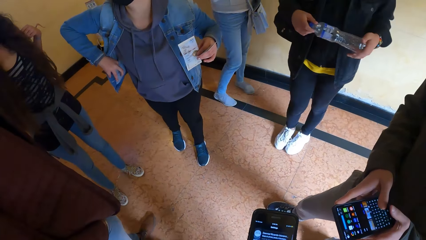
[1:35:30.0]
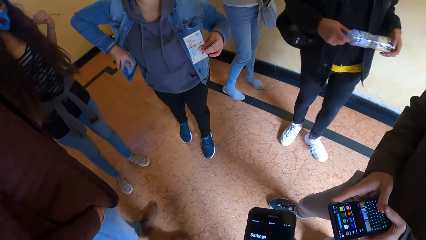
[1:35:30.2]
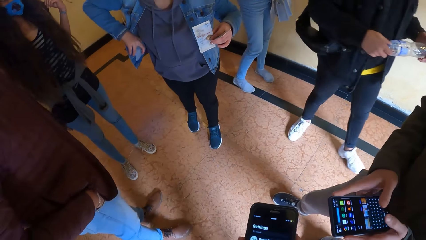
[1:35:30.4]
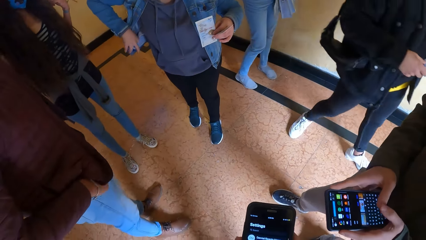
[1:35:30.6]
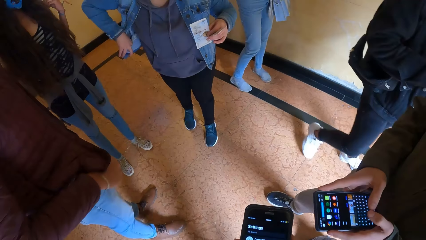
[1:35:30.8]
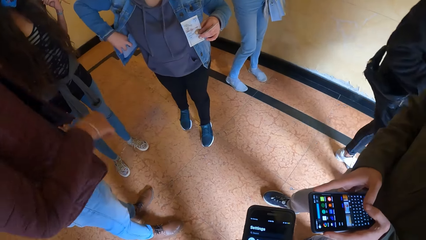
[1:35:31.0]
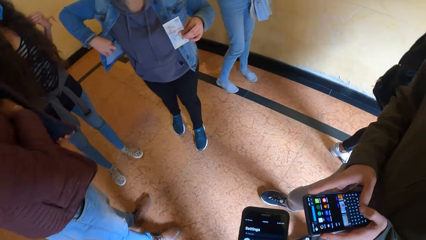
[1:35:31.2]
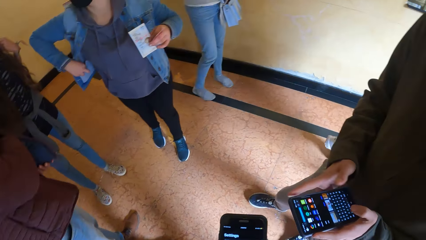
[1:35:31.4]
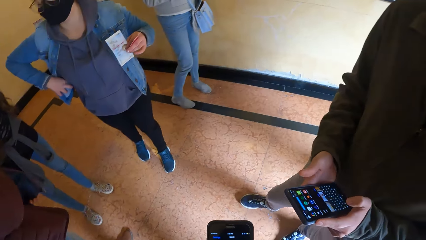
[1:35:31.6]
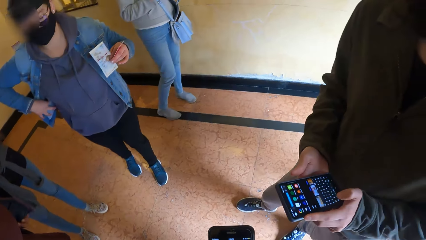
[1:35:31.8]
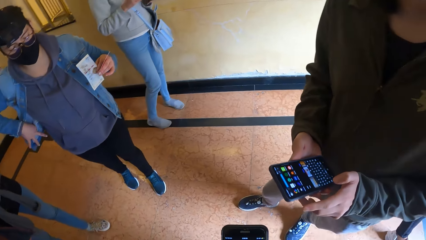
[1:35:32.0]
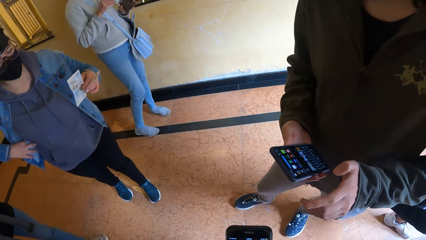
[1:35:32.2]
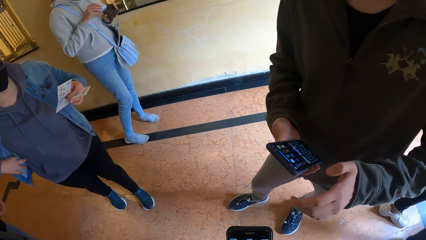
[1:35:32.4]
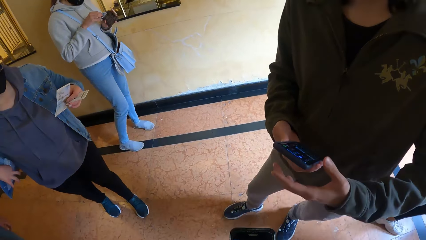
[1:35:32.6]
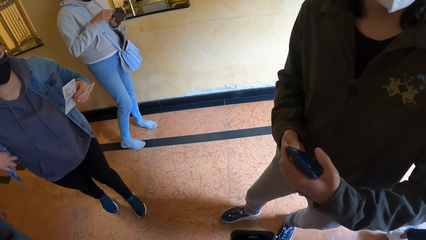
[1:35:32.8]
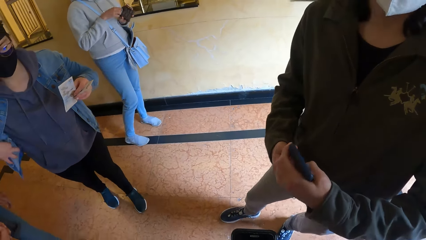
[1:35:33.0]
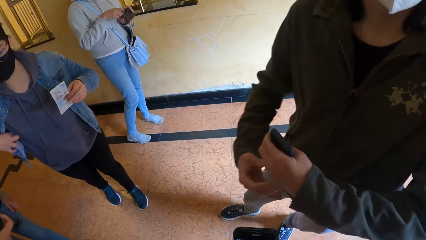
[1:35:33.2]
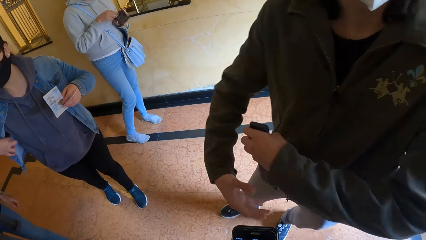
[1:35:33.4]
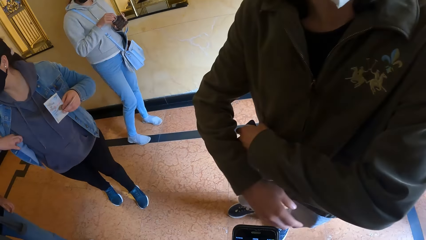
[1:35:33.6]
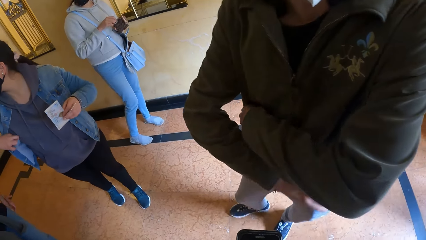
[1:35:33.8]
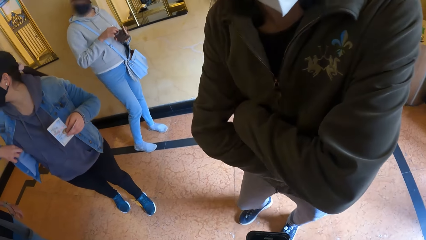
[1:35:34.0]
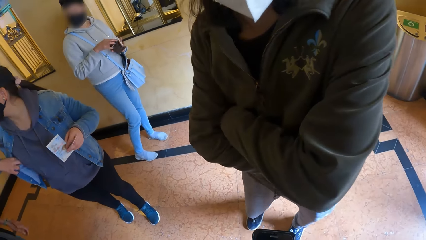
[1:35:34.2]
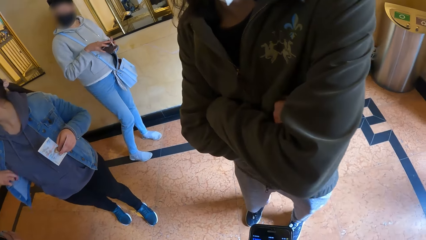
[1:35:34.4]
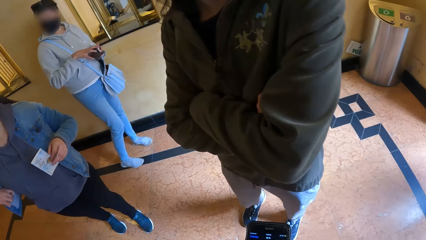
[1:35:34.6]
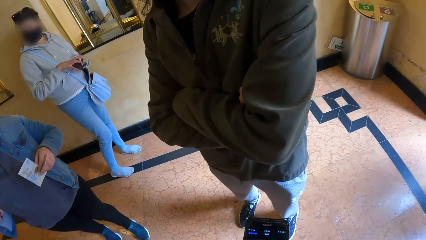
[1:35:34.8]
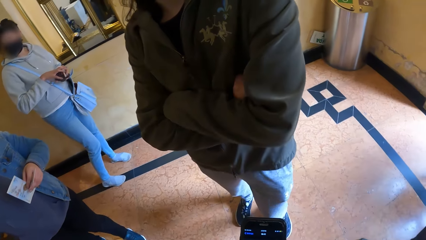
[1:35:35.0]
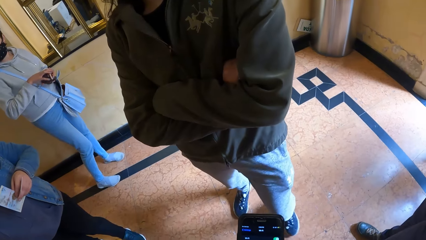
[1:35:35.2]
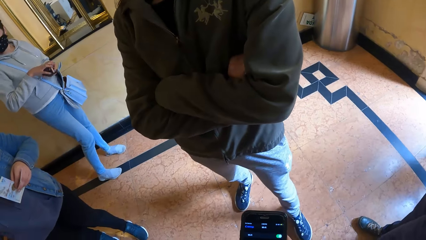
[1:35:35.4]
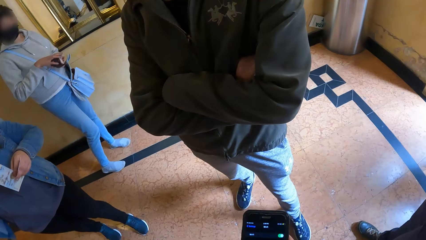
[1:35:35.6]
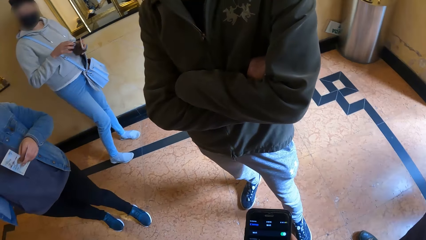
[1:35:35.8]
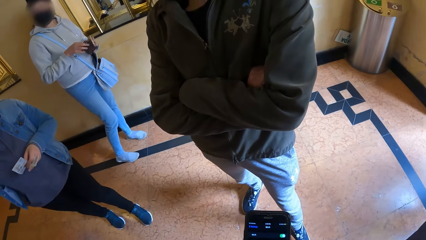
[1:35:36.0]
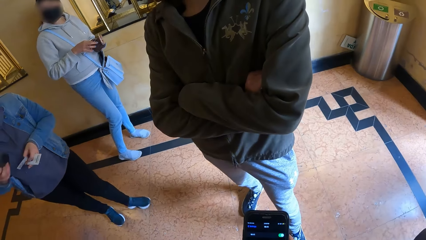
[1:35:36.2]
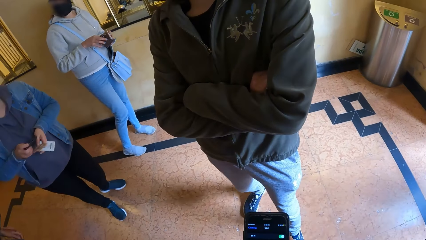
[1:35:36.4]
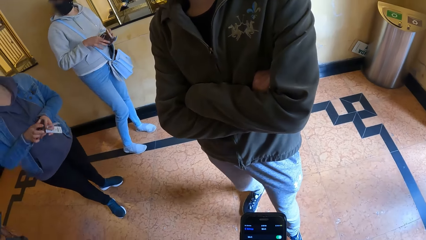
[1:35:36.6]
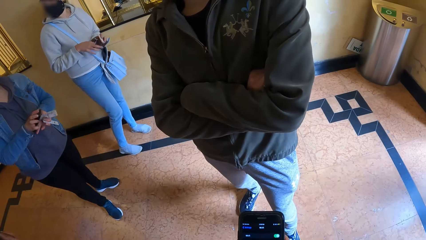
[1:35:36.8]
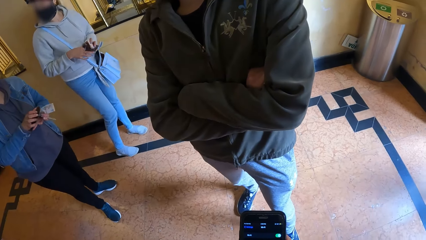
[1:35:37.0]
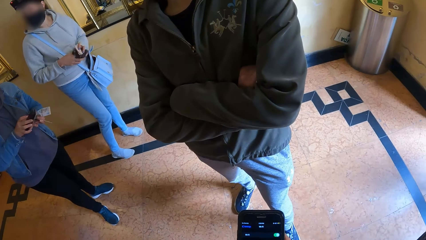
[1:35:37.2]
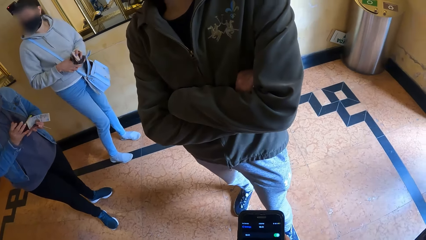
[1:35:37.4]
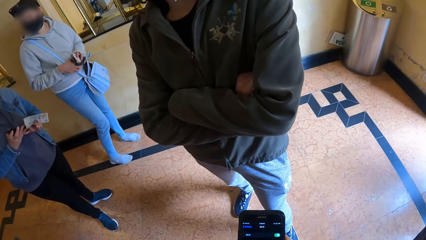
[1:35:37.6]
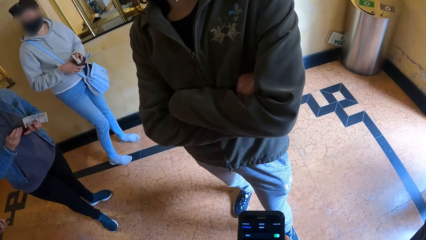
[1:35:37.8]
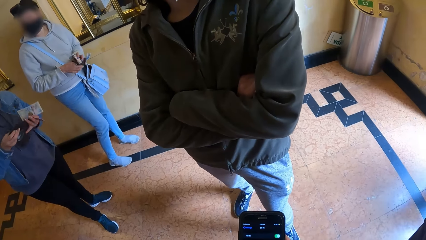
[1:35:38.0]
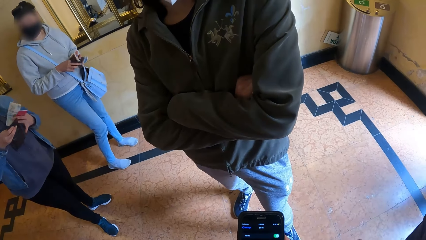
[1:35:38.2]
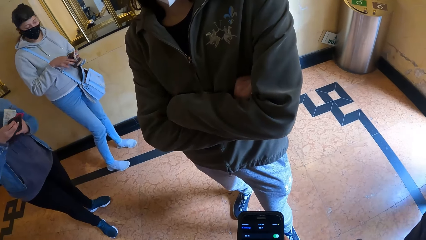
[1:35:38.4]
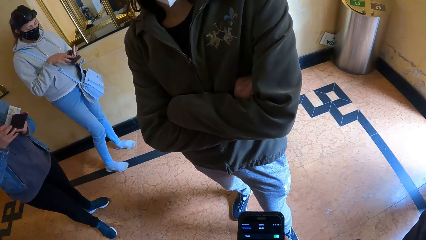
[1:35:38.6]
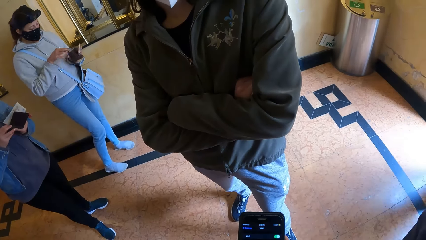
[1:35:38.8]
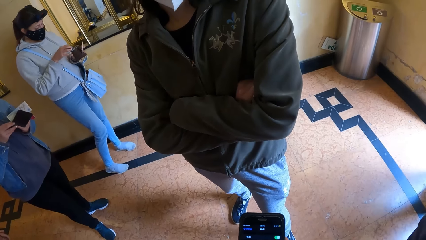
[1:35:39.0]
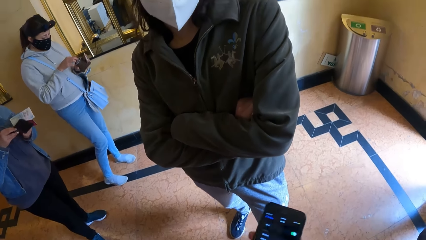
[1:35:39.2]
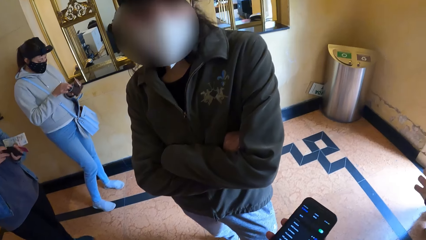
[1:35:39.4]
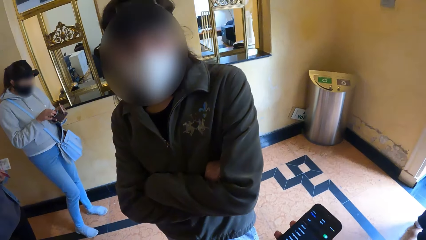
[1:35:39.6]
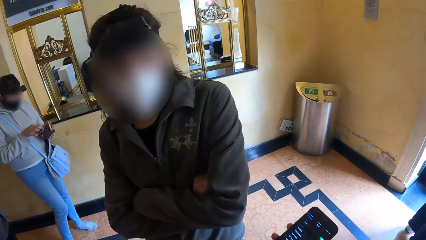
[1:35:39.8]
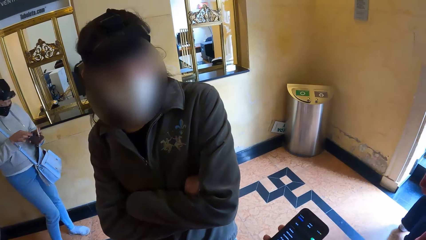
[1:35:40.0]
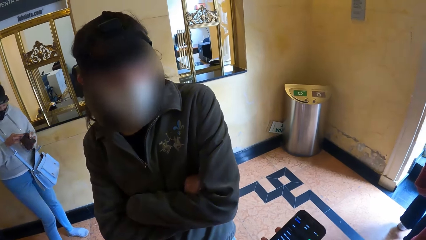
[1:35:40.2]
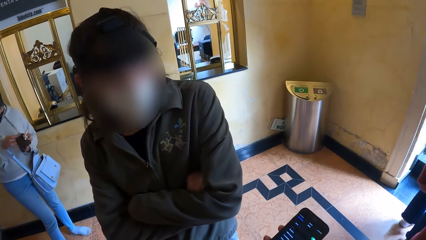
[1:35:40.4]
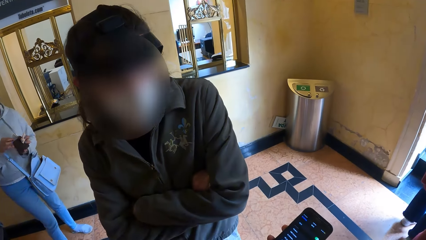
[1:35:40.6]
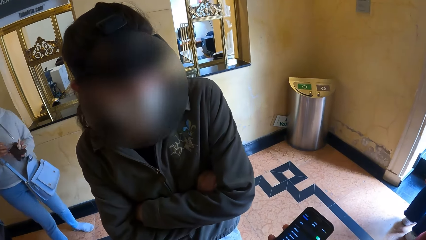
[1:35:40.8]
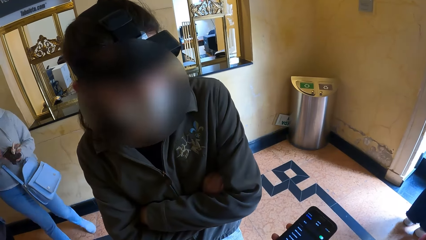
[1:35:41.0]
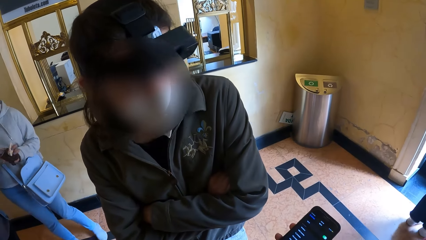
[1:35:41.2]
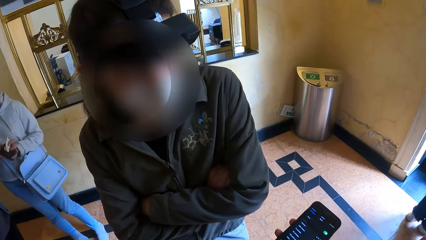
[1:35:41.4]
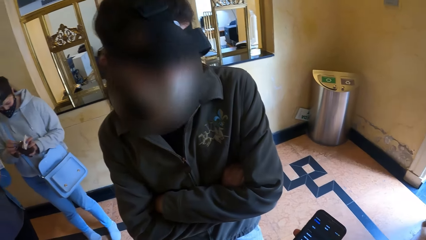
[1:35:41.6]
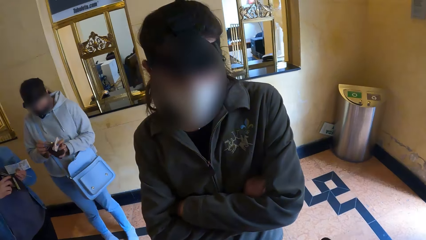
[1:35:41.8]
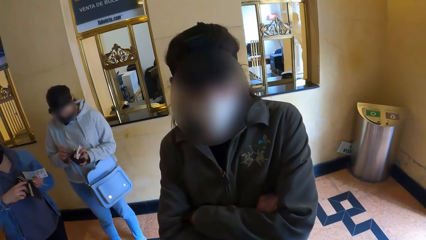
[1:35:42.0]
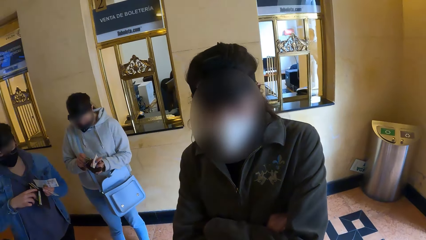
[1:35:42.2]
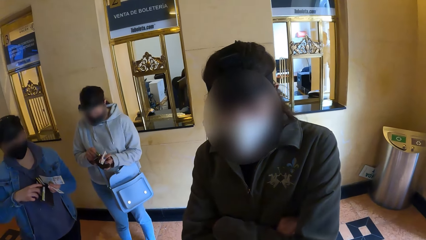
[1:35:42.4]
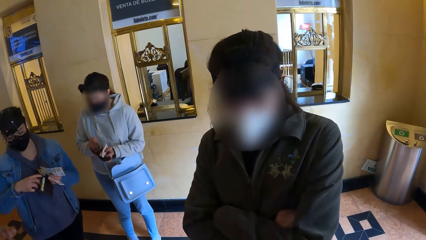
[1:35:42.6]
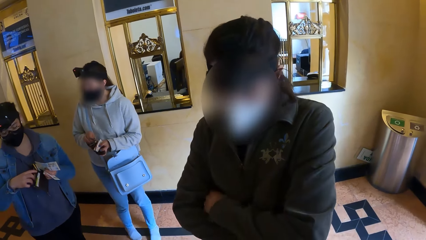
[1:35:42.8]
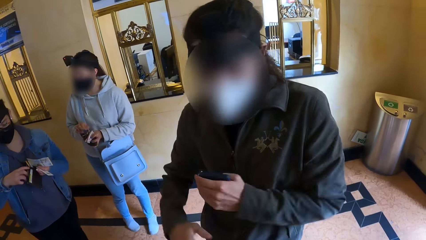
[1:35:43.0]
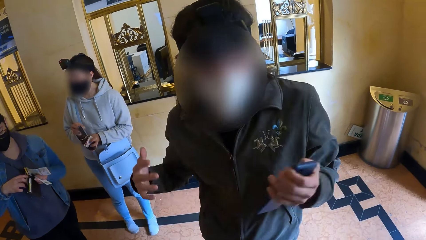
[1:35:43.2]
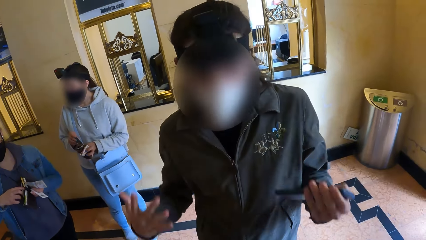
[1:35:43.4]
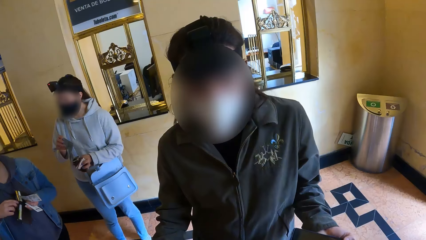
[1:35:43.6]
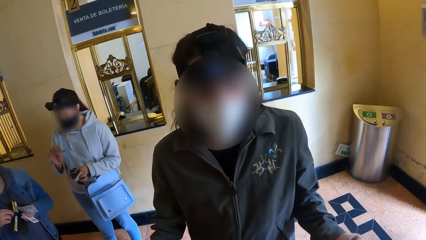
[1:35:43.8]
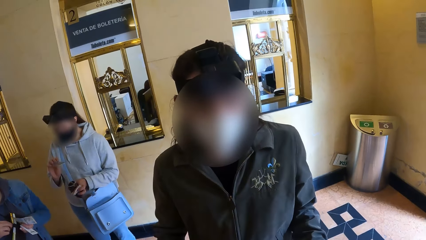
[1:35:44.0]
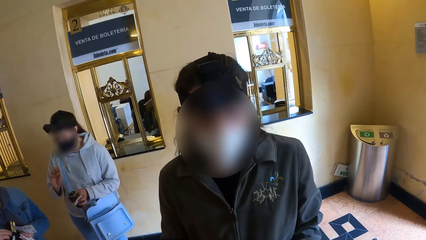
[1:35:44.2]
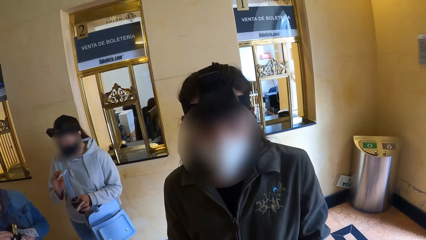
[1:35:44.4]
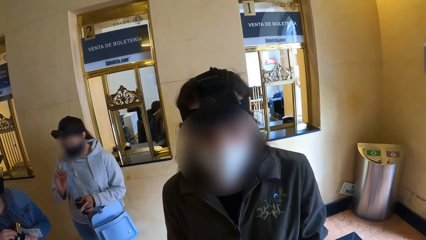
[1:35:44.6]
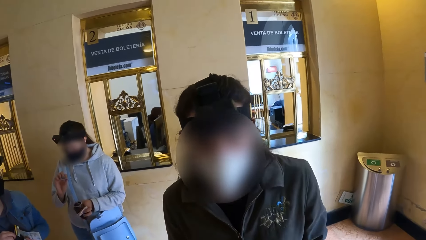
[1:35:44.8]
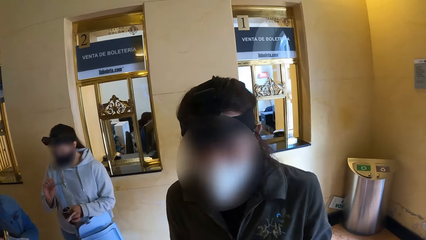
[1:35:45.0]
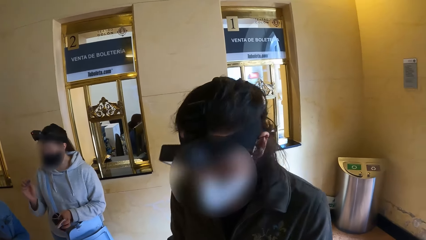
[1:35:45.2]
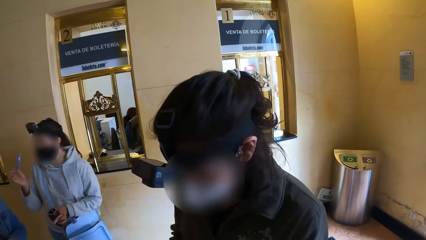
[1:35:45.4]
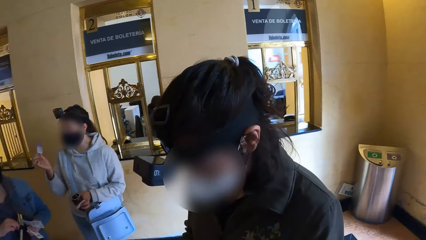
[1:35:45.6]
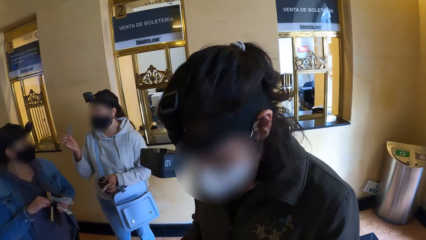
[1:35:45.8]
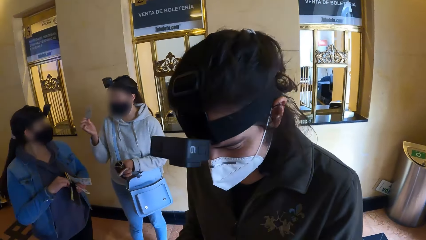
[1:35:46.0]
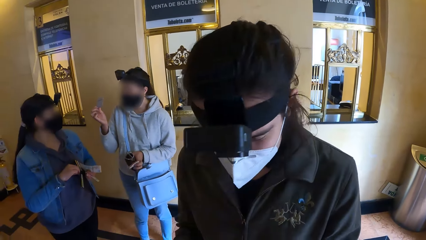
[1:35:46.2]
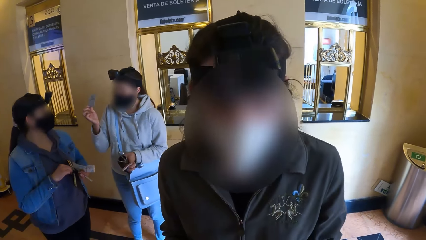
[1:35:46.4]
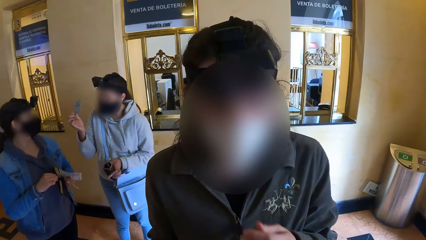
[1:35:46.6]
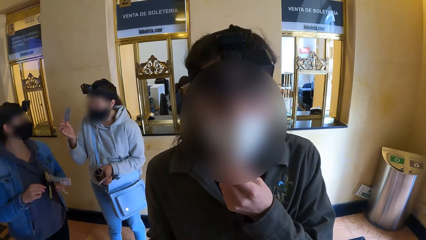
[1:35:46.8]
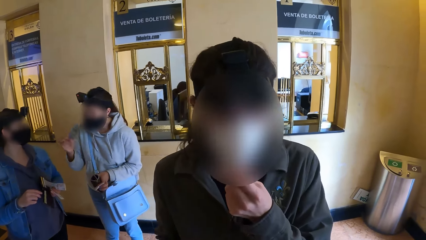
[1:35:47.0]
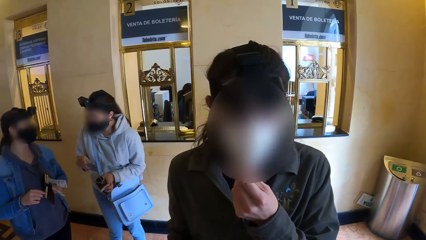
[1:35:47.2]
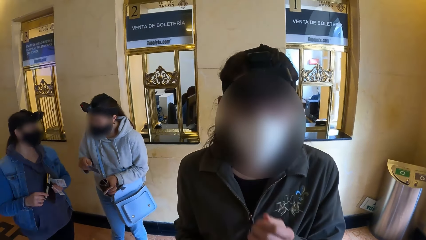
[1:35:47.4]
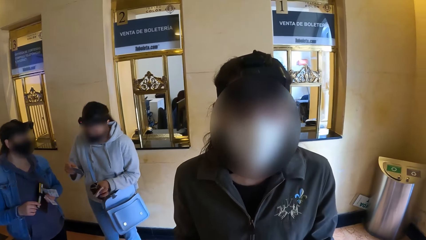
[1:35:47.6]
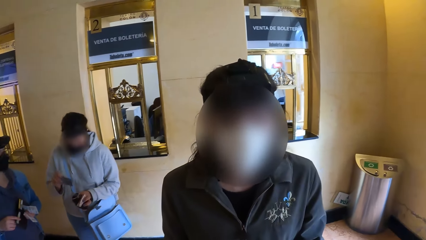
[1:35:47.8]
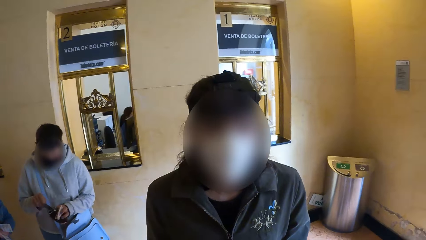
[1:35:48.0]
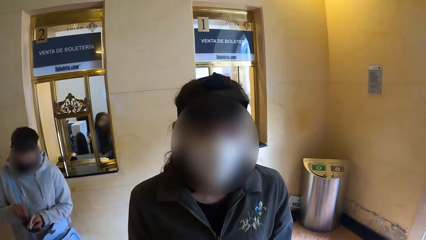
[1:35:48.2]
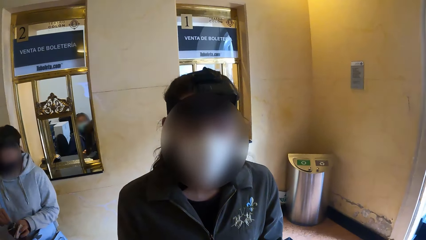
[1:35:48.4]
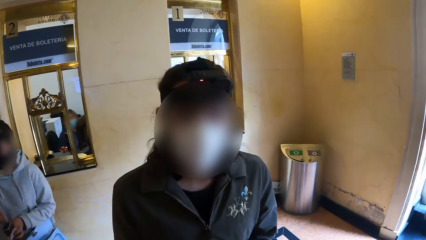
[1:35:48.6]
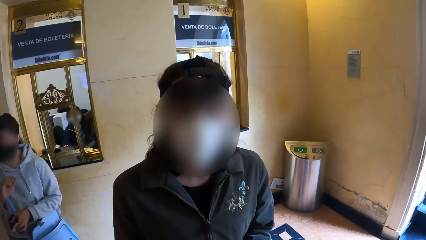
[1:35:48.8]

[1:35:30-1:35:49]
A woman adjusts a backpack with her left hand. A man holds the phone with his right hand. Another woman drops the paper in the purse in her left hand with her right hand. The man passes the phone to his left hand. A third woman opens the purse in her left hand with her right hand. The camera wearer interacts with the man. The second woman removes a card from the purse in her left hand with her right hand. The man adjusts a facemask on his face with his left hand. The camera wearer touches the cheek.
